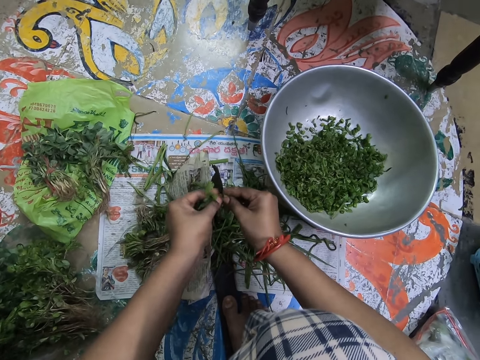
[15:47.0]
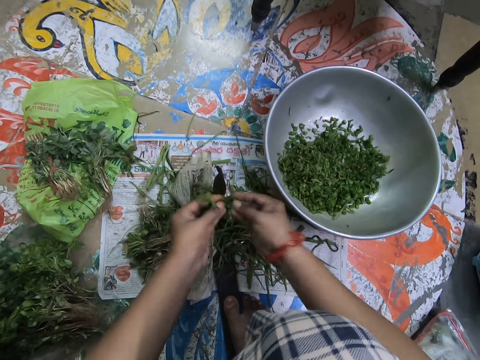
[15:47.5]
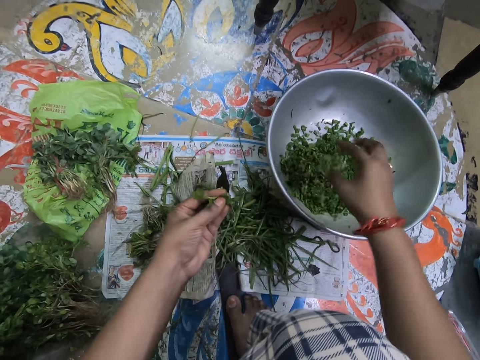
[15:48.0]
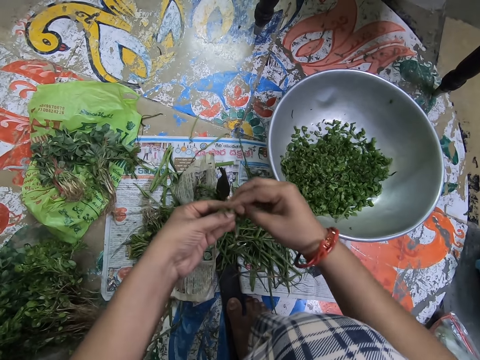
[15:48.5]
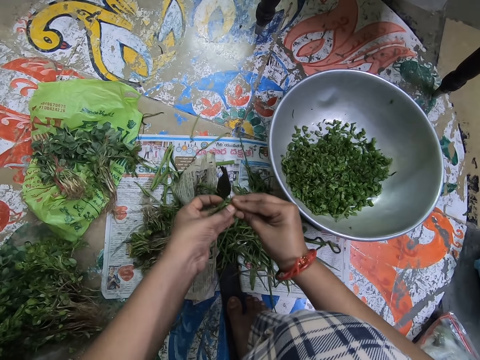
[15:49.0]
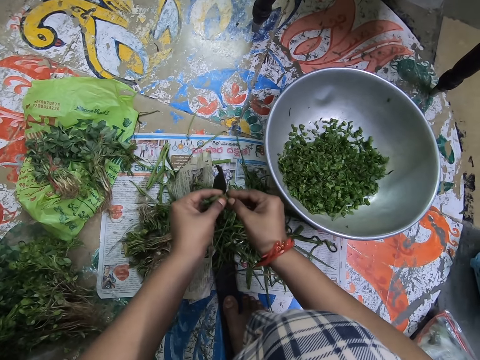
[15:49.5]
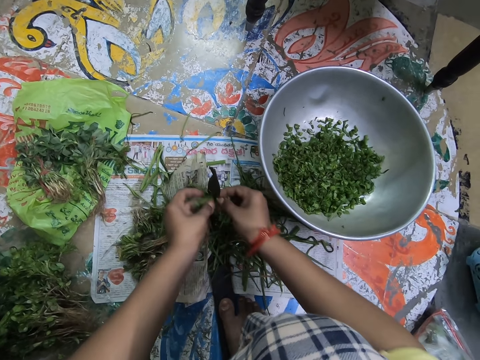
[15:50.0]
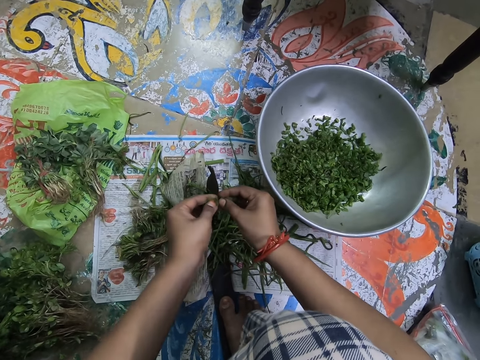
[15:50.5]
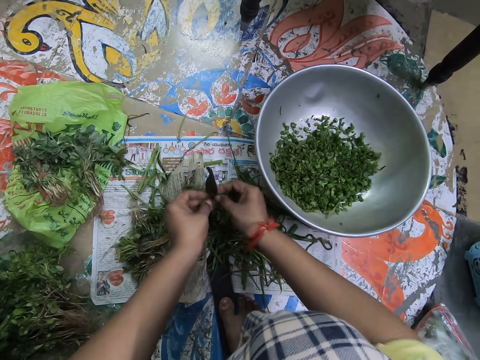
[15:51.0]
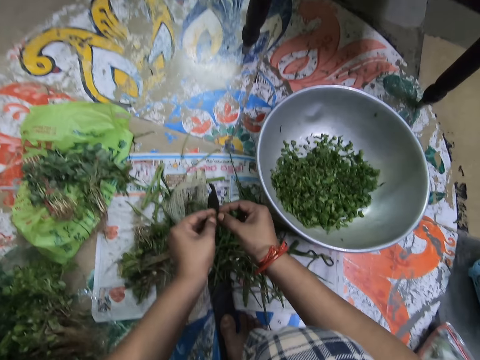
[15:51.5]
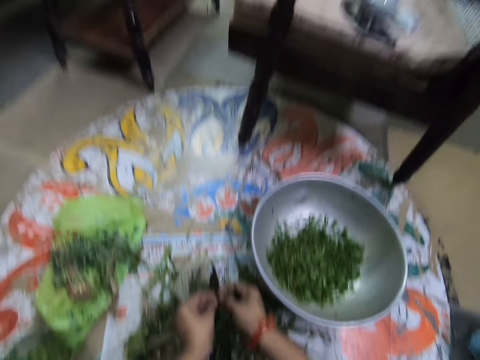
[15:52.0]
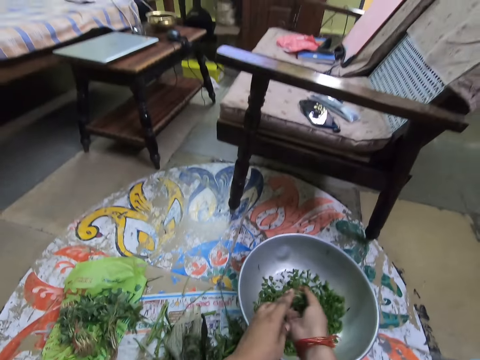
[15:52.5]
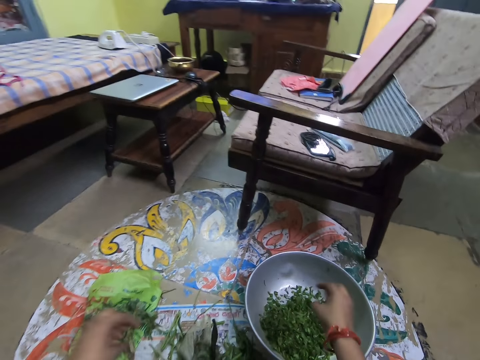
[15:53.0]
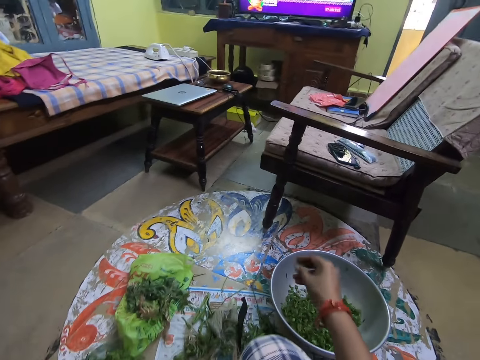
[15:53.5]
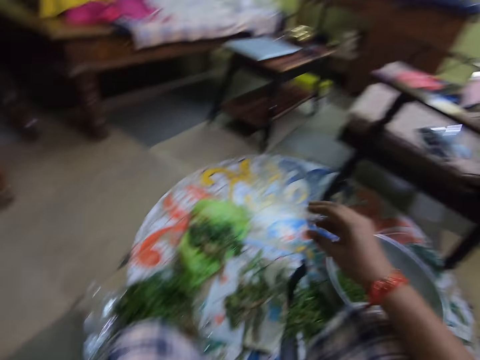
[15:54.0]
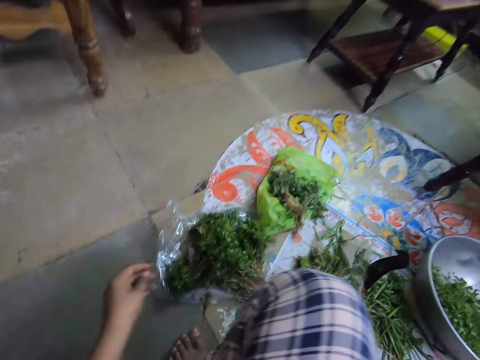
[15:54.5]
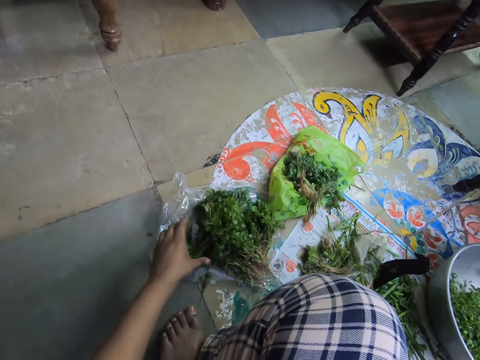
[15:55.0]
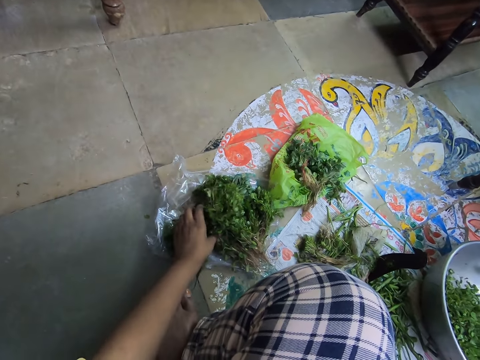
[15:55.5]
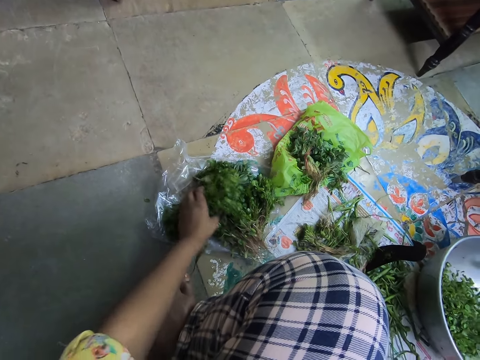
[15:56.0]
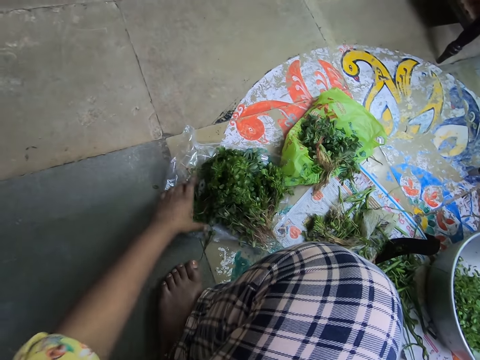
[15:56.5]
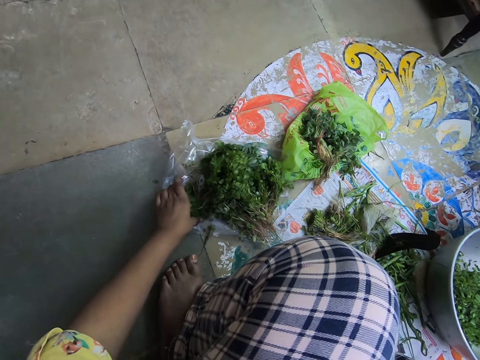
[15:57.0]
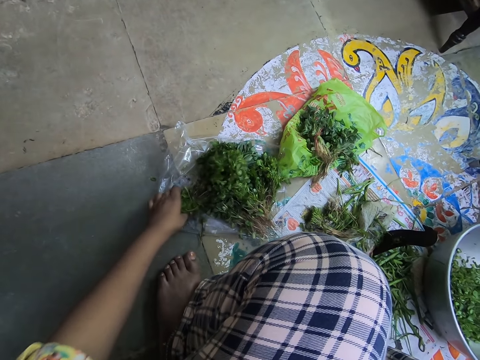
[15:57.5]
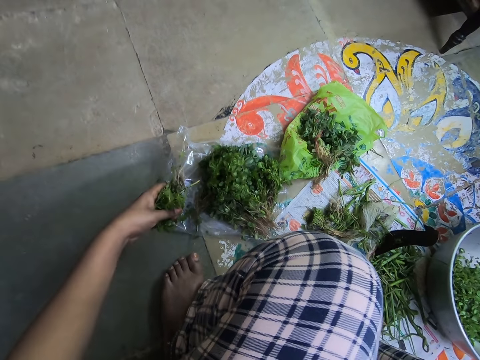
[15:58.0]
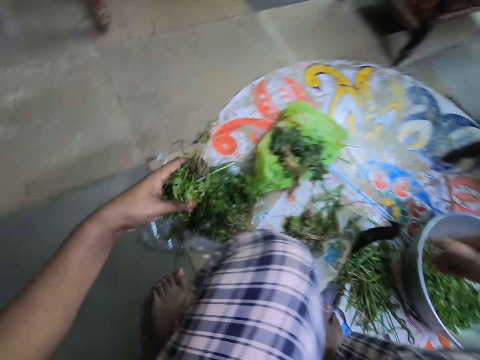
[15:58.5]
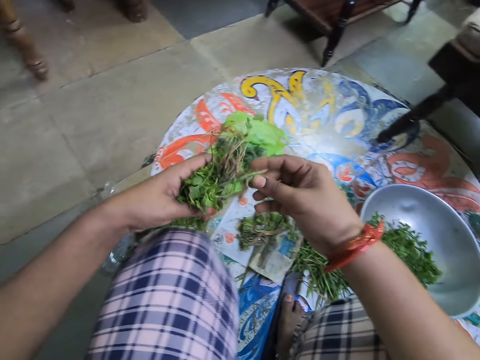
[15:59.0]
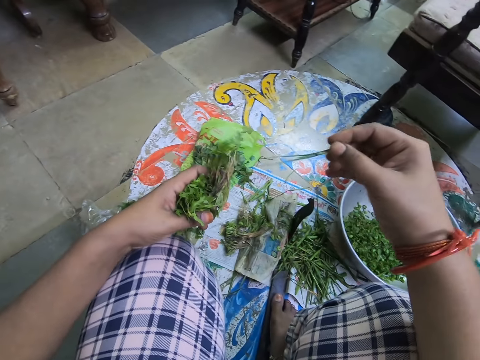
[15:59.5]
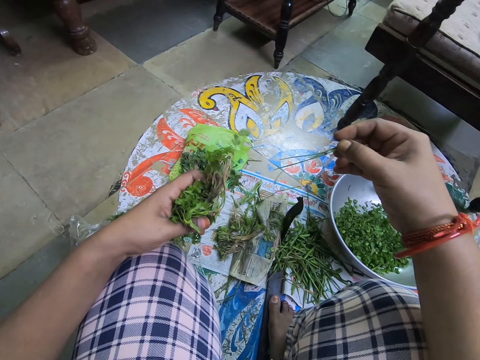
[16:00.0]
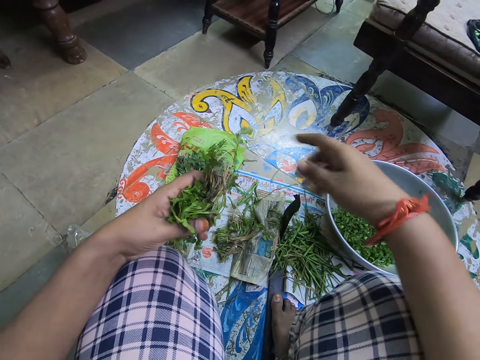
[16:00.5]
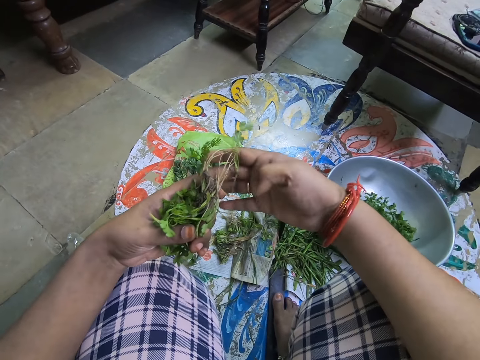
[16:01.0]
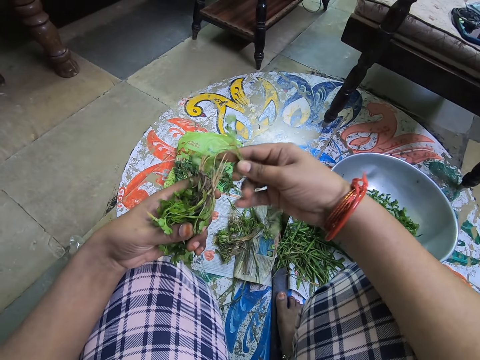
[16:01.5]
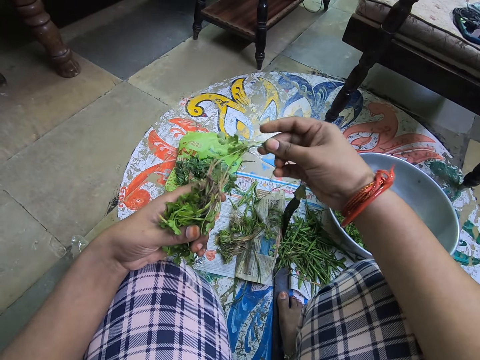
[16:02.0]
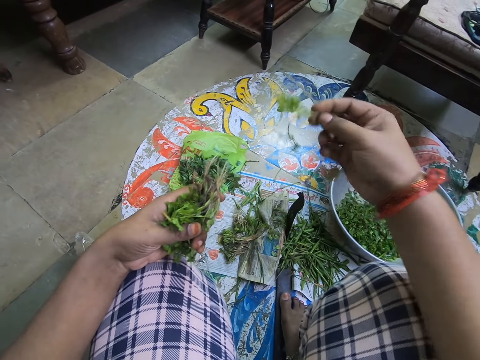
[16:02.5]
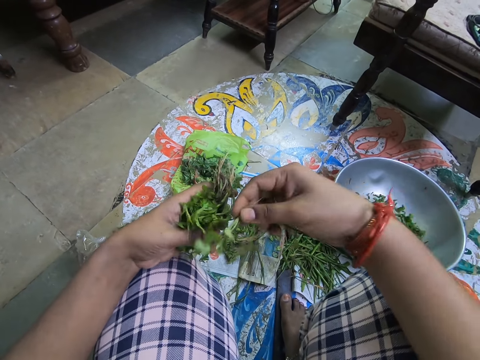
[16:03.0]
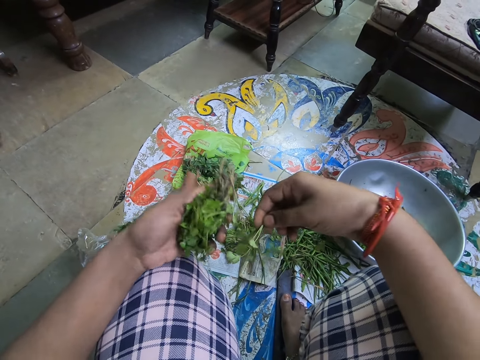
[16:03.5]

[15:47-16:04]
The camera wearer puts the mint leaves in the bowl. They hold a vegetable with both hands. They cut the mint leaves. They put the mint leaves in the bowl. They look around a room. They pick up some mint leaves. They pick up a string. They arrange the mint leaves. They drop the string.

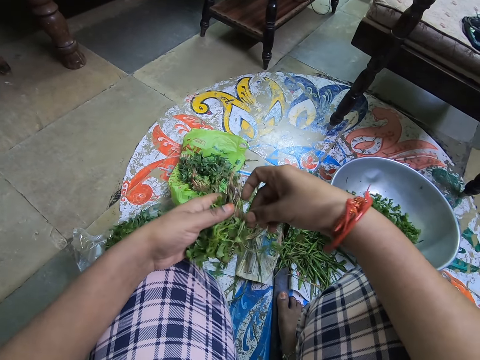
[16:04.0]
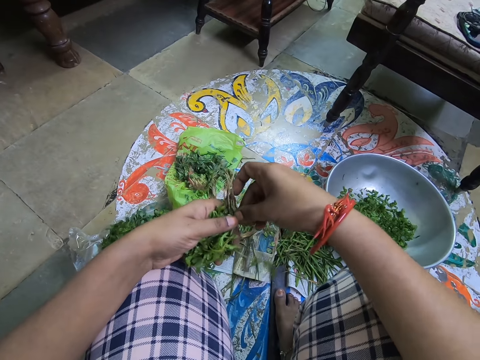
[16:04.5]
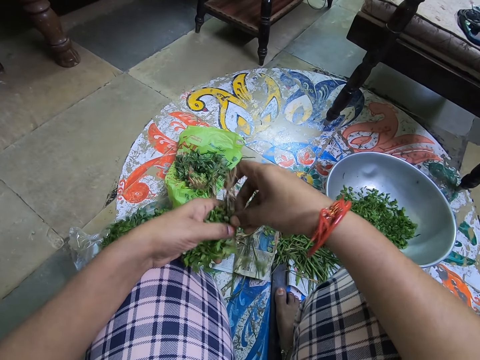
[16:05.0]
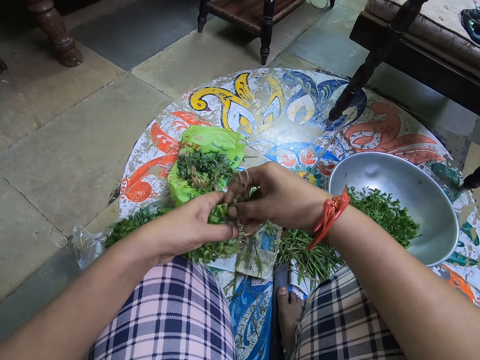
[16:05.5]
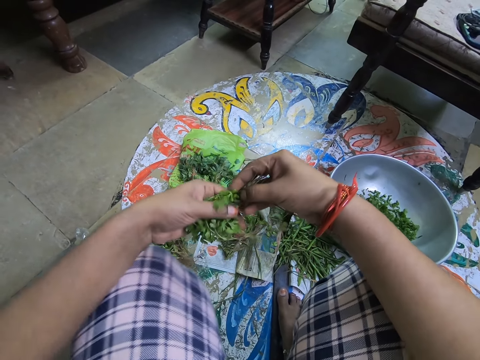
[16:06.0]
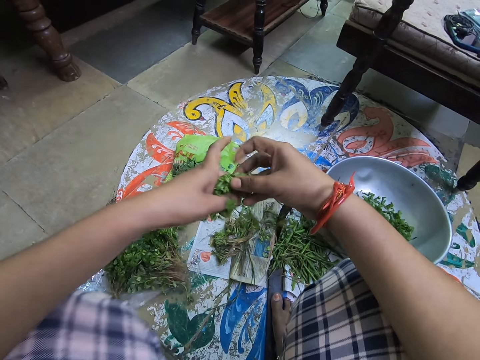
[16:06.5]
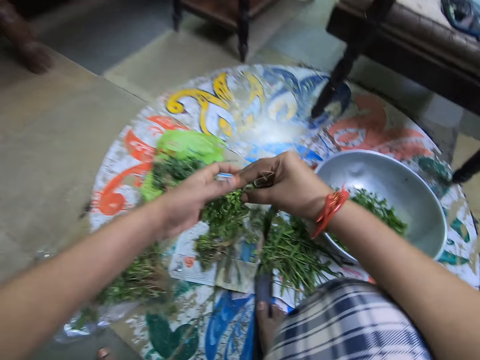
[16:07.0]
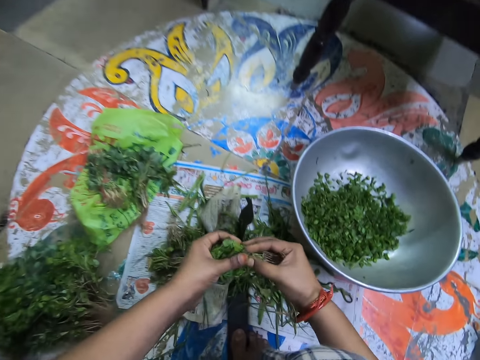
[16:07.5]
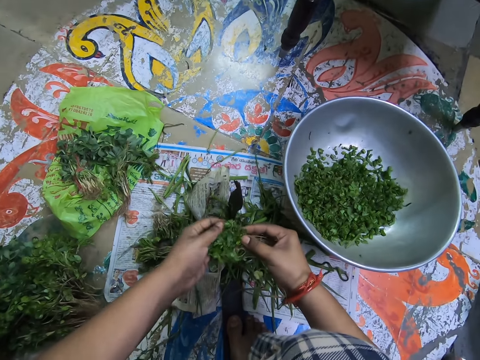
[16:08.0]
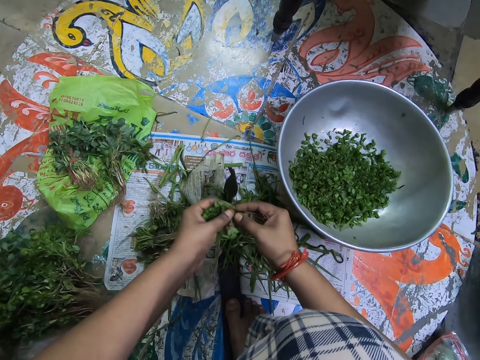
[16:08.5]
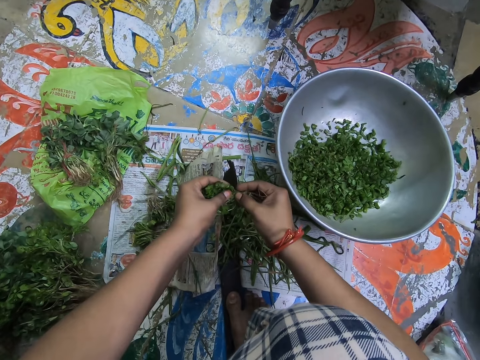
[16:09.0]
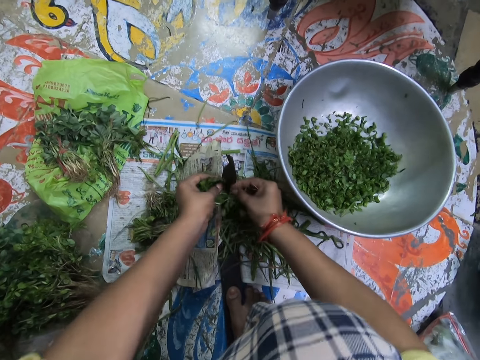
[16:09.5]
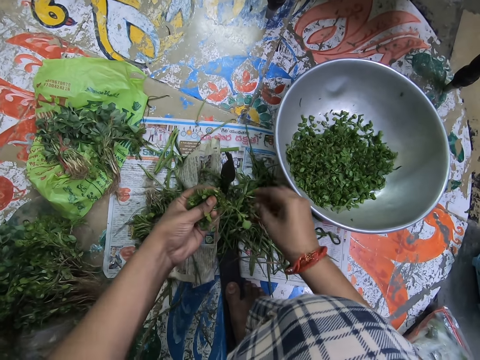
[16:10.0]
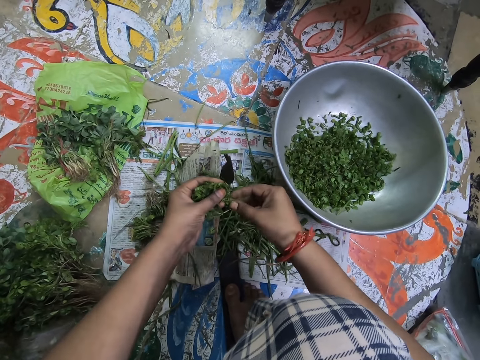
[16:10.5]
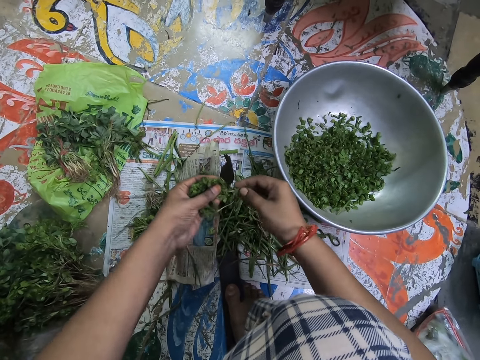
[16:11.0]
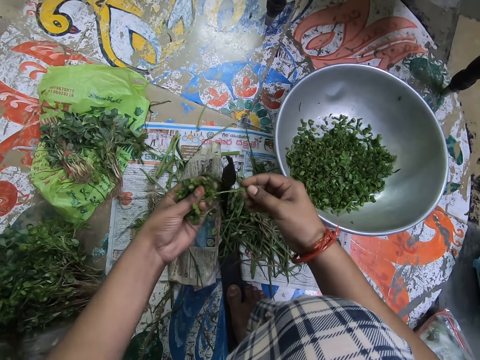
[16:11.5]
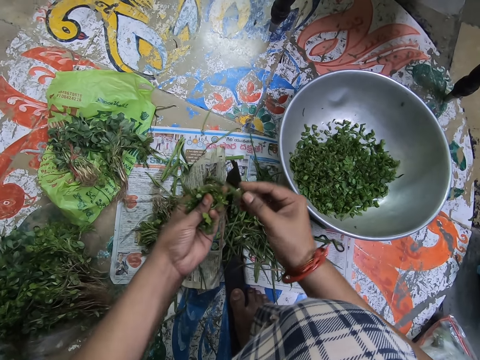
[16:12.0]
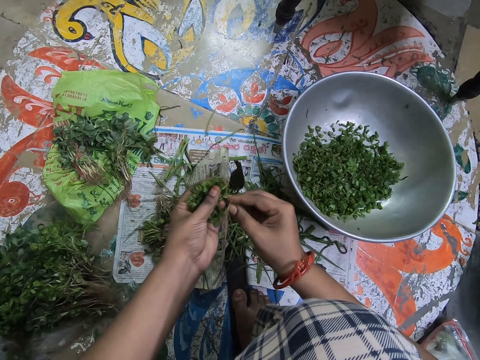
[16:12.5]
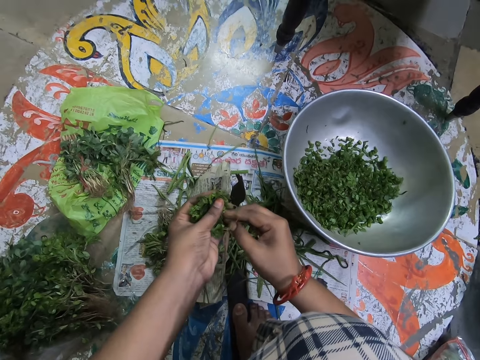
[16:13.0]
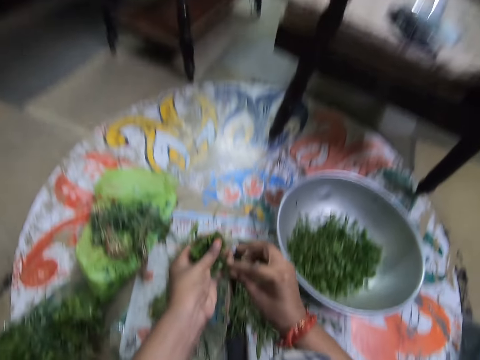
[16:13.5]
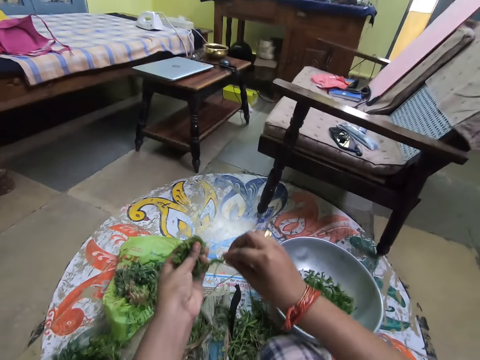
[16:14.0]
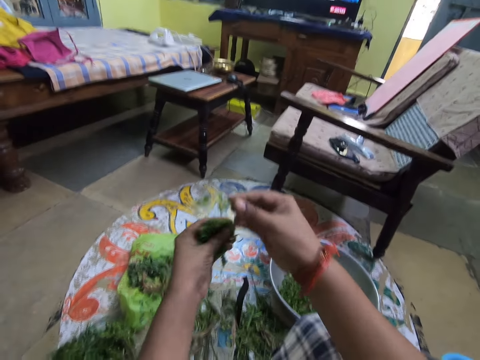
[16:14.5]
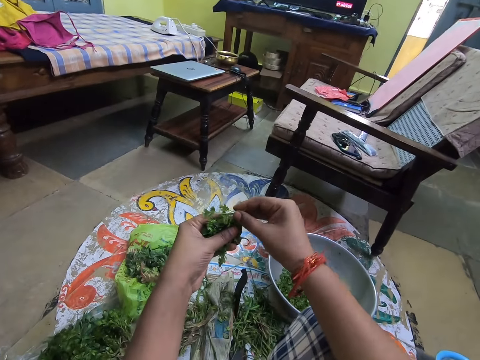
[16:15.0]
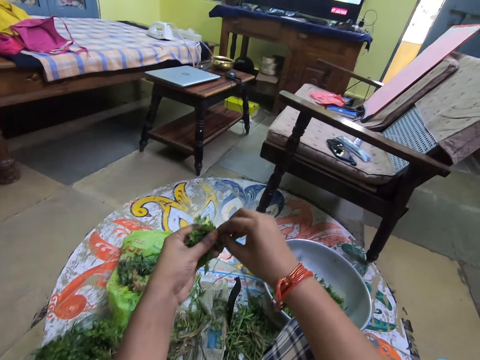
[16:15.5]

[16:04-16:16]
The camera wearer holds a vegetable with both hands. They cut the mint leaves. They drop the vegetable stems. They arrange the vegetables.
